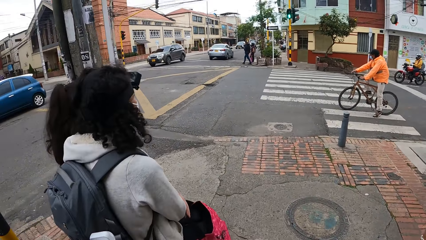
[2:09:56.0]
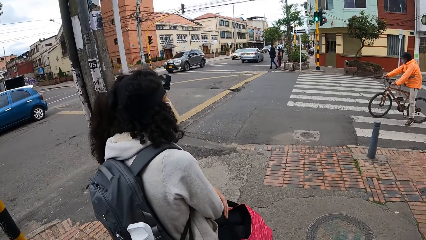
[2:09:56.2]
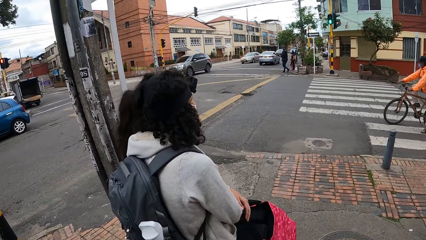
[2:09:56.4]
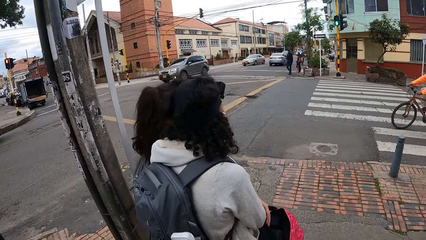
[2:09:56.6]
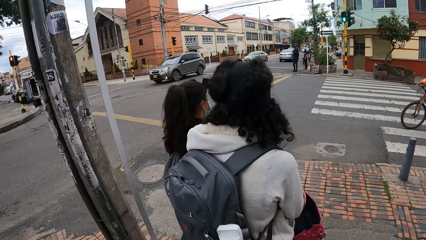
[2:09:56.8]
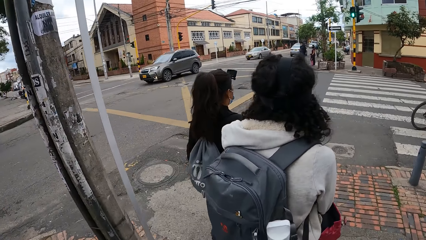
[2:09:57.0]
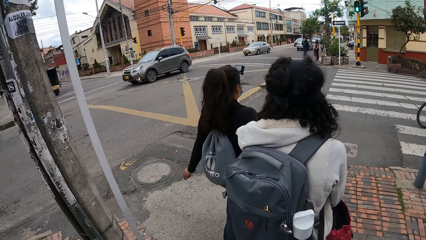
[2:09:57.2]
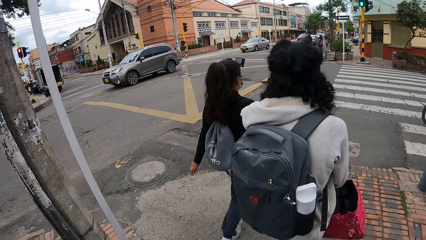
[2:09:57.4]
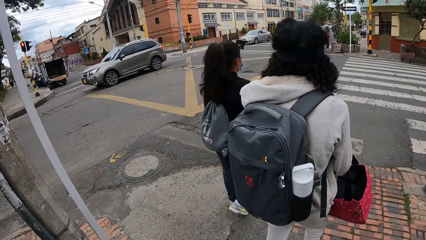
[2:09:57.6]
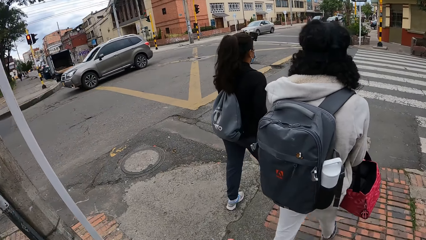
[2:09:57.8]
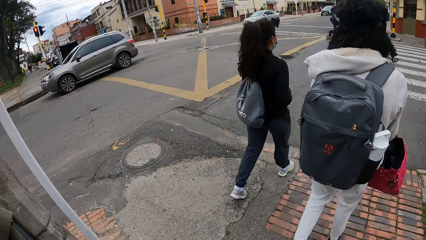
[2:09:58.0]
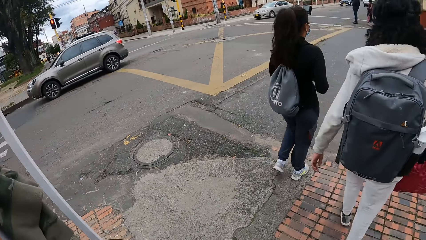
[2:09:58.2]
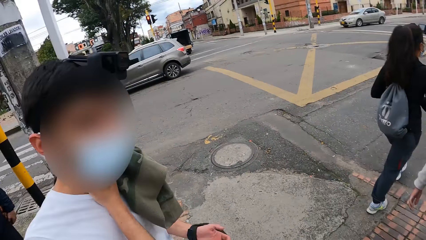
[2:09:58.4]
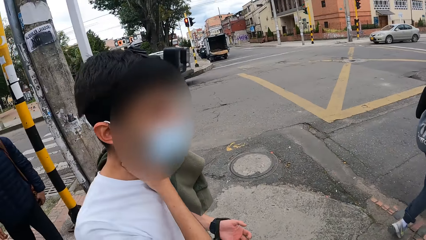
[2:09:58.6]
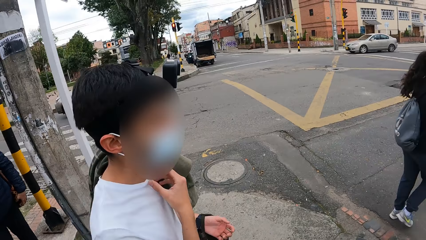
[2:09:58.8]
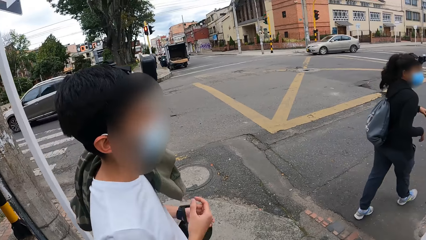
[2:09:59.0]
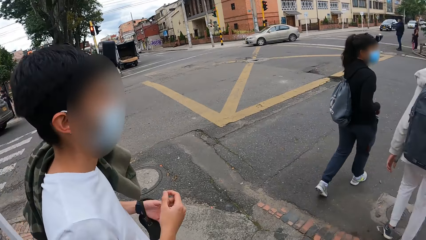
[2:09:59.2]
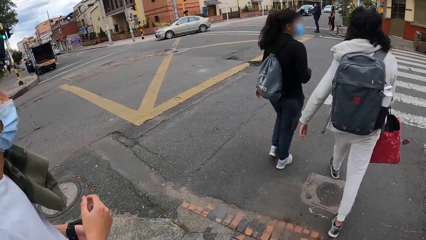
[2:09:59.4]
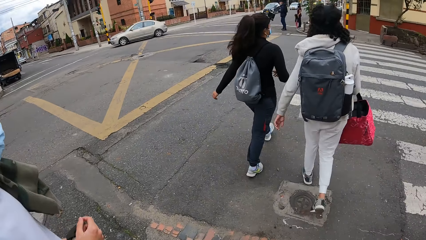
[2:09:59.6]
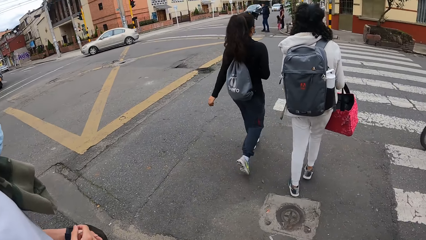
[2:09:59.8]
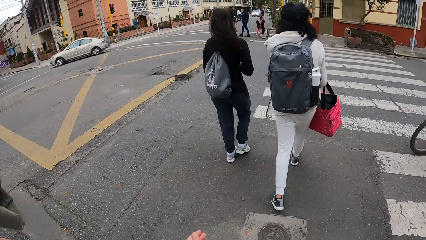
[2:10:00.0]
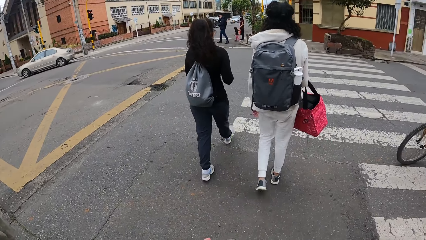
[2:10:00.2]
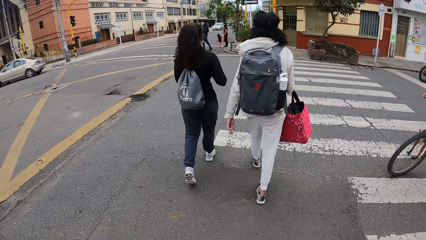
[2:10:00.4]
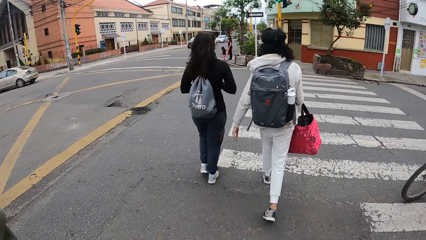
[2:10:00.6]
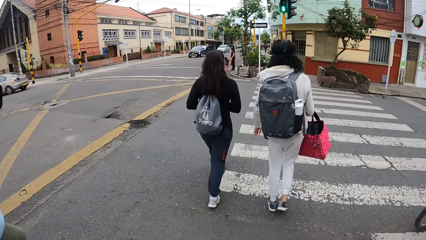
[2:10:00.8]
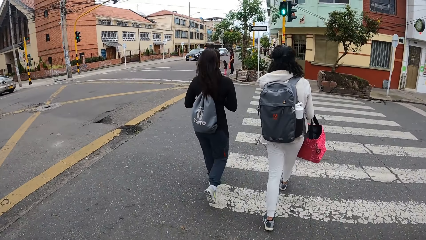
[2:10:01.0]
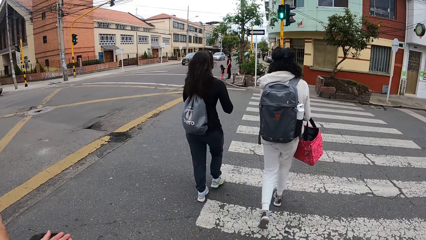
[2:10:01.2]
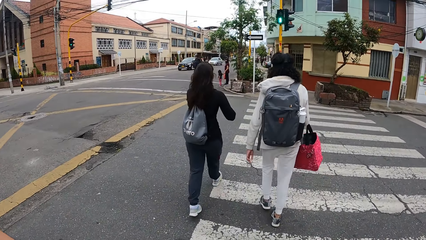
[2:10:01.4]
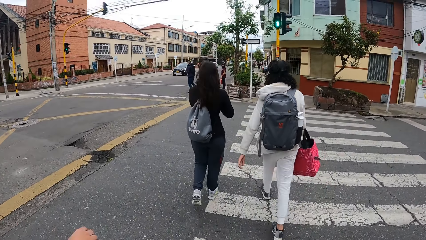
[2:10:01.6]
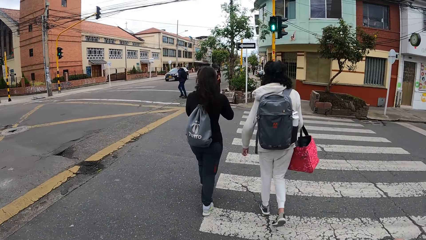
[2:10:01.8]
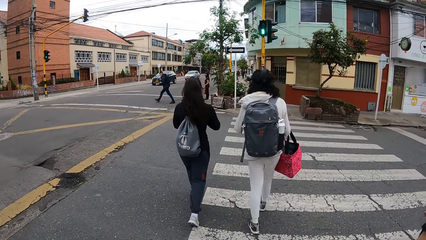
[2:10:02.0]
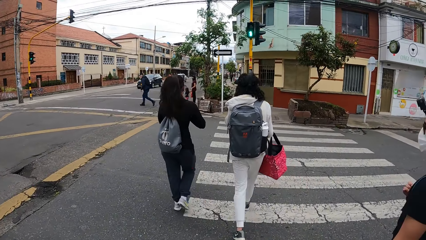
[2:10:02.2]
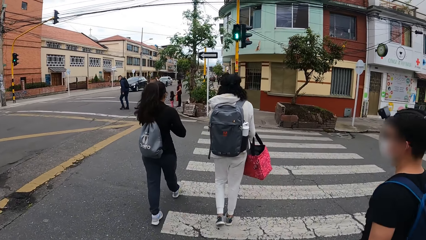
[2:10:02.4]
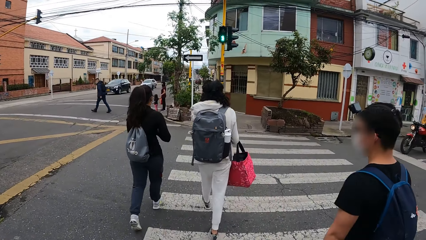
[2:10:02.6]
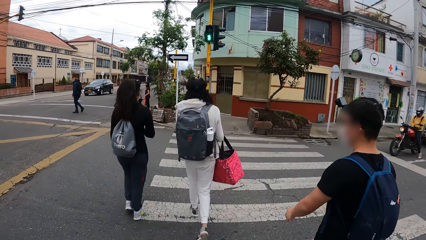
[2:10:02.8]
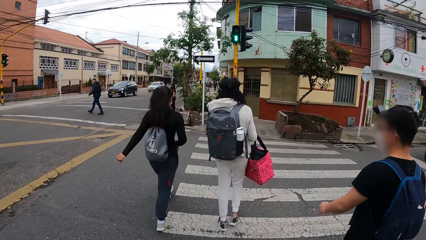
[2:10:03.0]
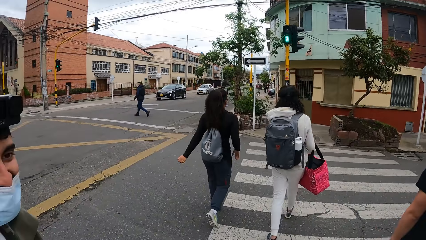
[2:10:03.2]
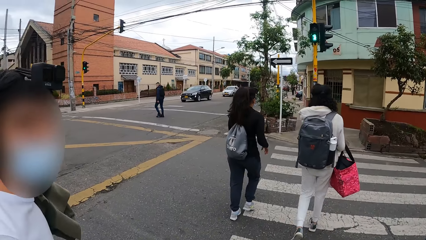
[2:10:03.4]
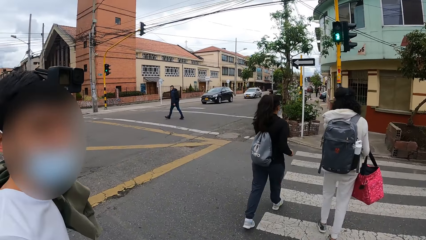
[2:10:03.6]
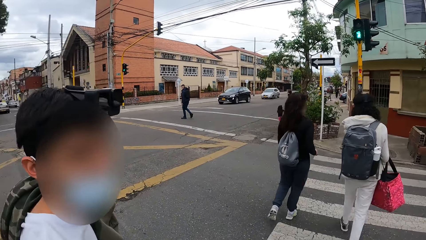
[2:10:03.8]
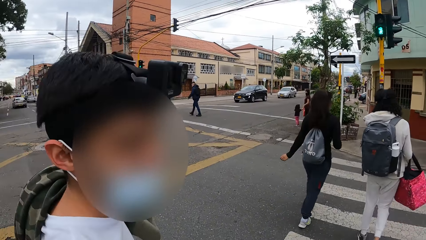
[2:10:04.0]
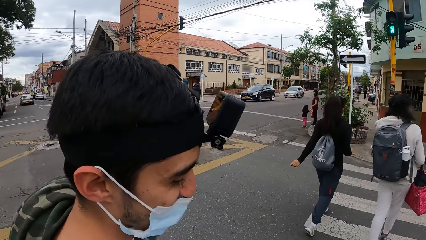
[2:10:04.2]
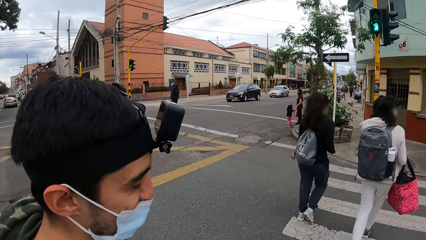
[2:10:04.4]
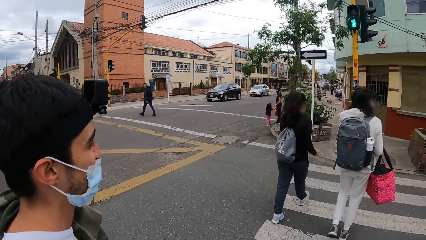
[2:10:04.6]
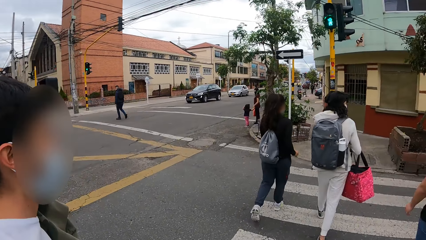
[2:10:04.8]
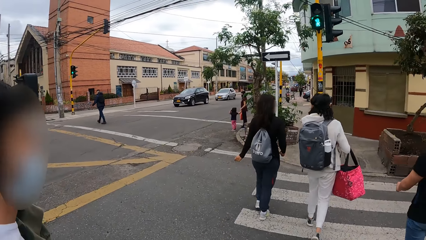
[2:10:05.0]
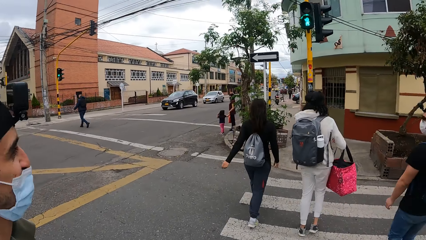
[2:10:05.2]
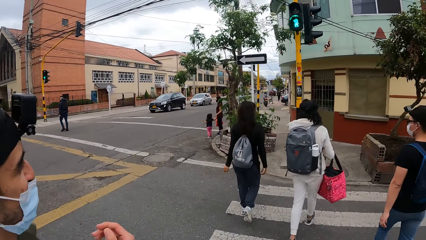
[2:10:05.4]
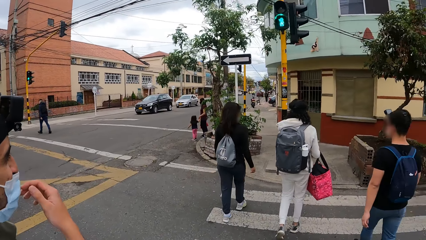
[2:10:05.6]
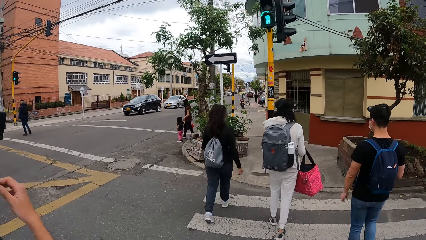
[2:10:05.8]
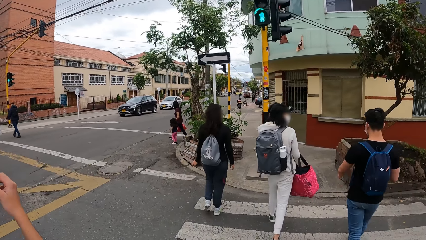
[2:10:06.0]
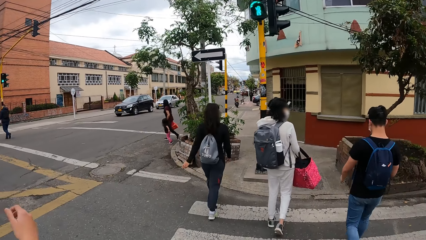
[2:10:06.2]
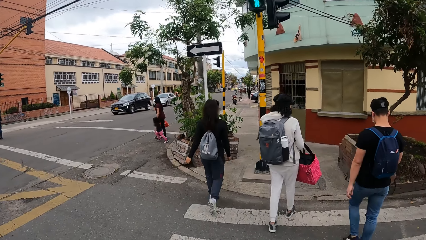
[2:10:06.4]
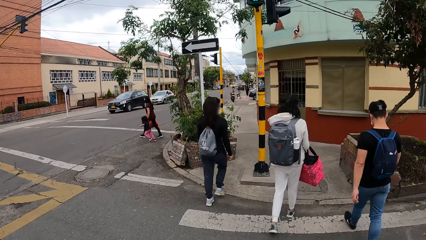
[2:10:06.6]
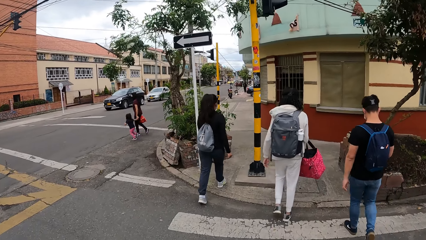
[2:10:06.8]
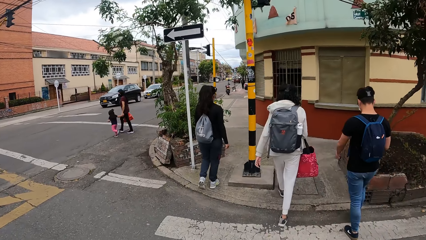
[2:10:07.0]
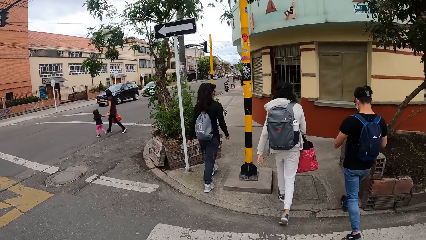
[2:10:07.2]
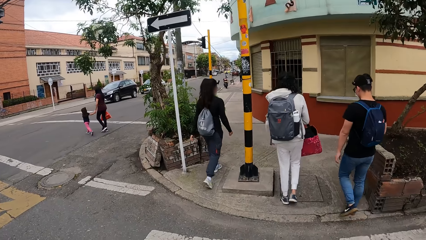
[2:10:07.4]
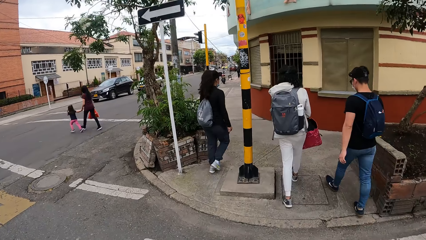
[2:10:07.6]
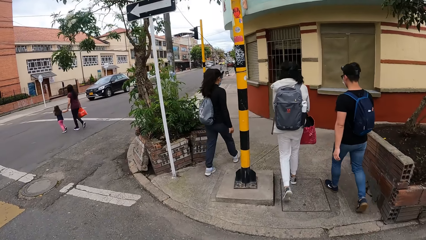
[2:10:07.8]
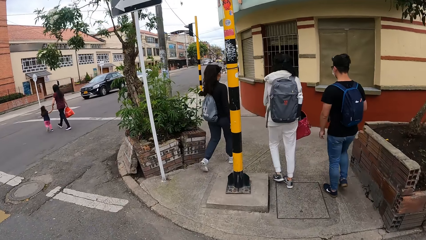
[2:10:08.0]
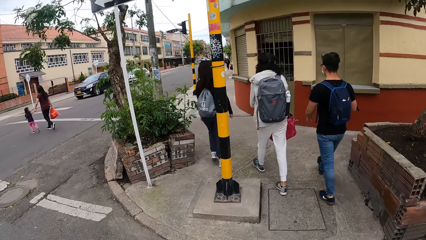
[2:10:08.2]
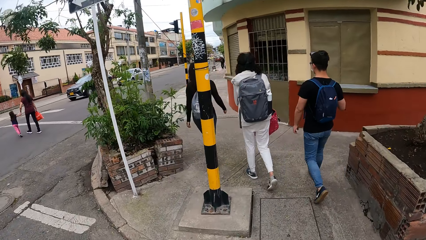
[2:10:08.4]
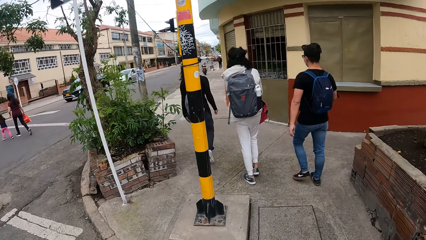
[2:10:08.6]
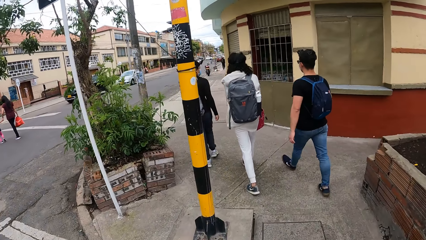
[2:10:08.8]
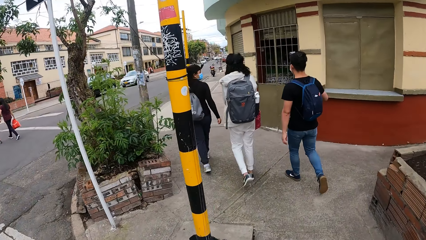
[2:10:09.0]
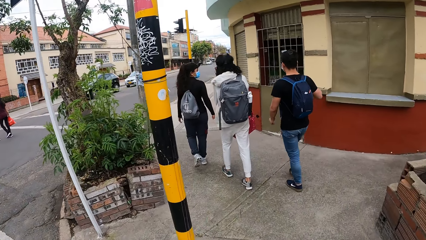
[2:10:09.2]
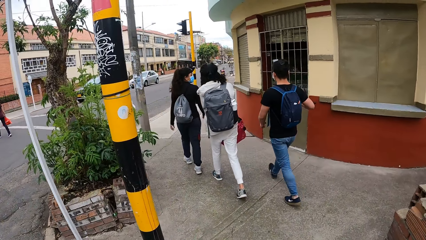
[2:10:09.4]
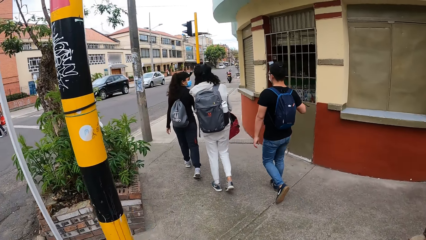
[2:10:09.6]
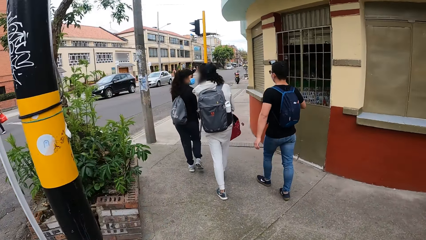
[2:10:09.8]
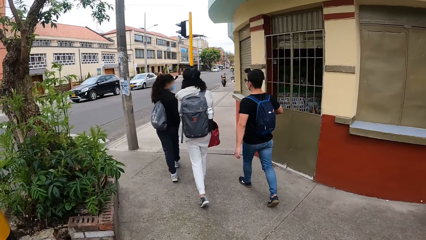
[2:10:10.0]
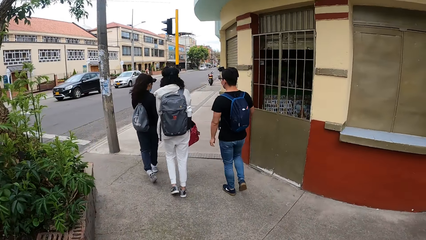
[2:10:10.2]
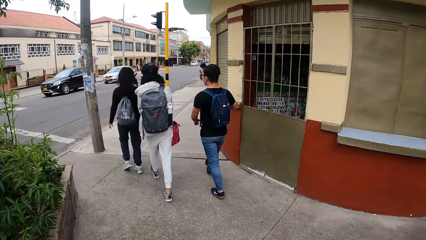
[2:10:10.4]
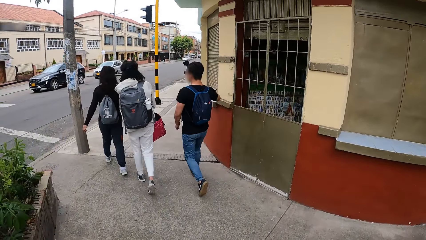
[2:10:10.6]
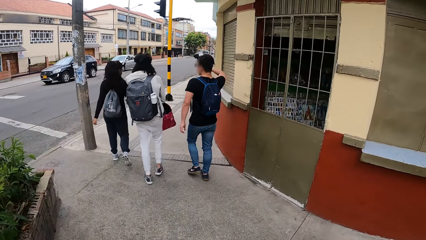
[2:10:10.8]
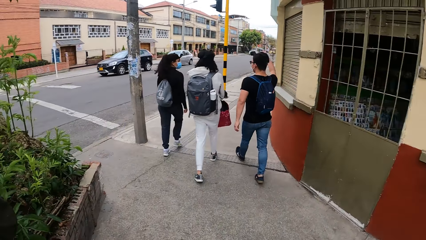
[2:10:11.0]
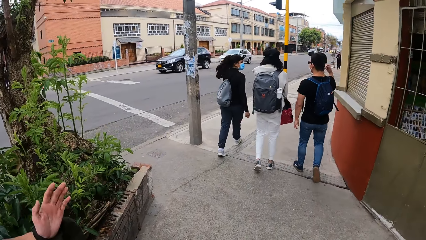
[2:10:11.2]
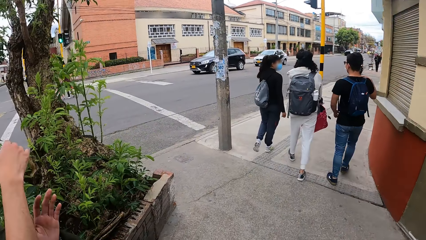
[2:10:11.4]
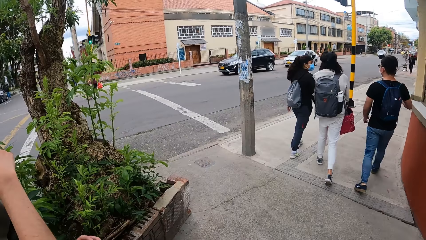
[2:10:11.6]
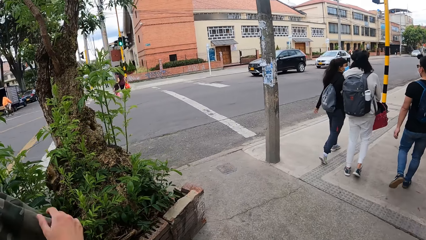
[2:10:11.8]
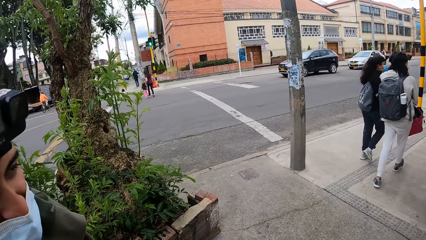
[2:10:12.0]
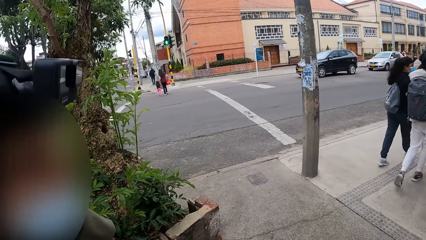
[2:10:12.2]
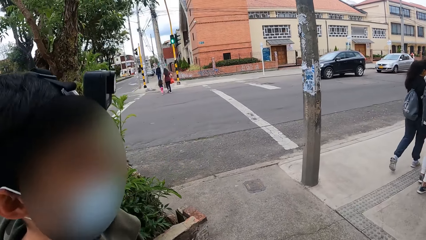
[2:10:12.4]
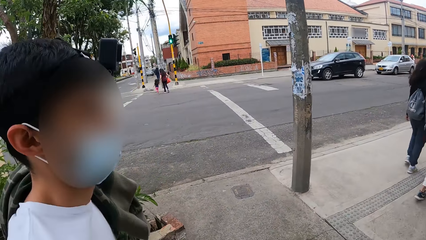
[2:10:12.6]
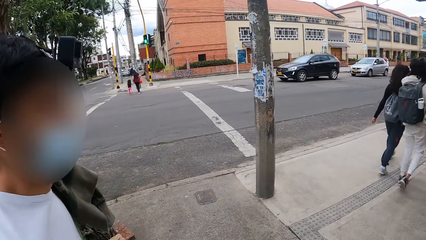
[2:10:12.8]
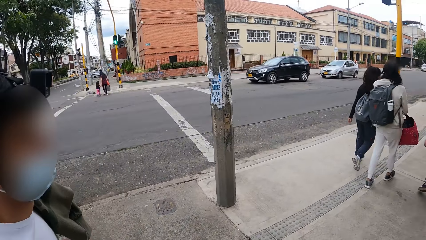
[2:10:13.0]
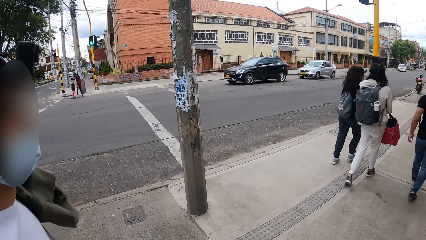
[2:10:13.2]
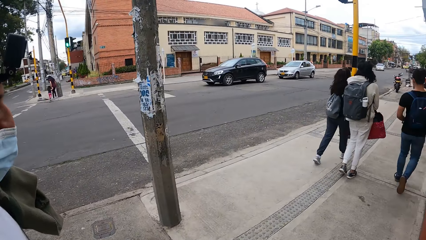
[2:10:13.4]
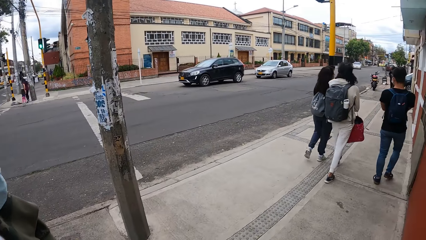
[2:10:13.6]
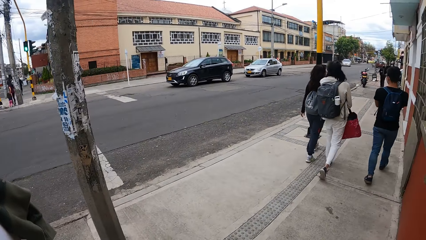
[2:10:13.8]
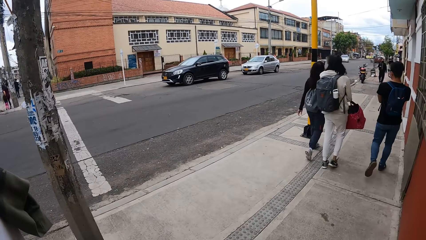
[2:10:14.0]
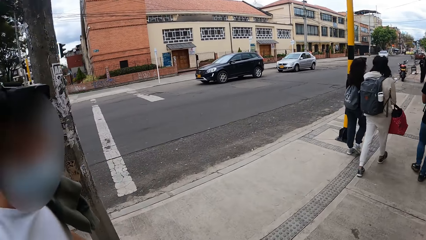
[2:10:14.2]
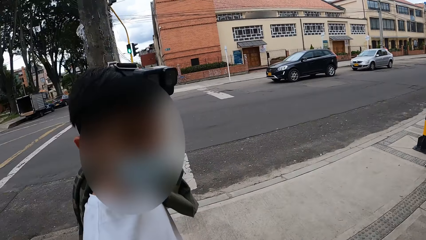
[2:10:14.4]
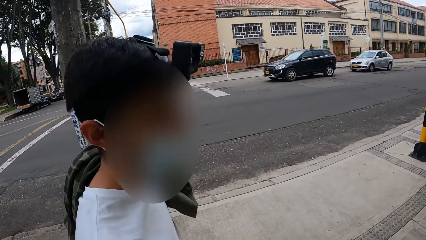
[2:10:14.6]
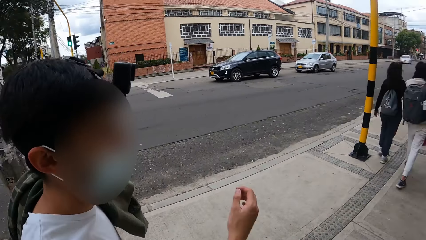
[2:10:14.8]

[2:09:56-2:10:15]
The camera wearer dialogues with a man. Another man walks past the camera wearer. The camera wearer crosses the road. The other man walks along the pathway. The first man crosses the road. The first man adjusts a face mask with his right hand. The other man interacts with a woman and another woman. The camera wearer walks on the street. They dialogue with the first man.
